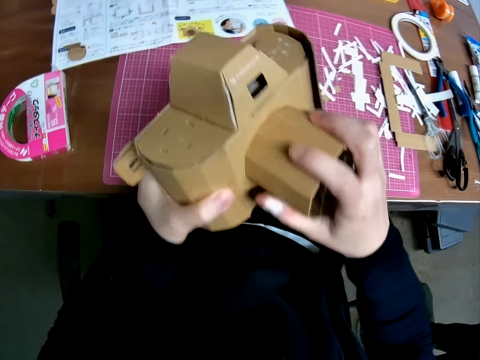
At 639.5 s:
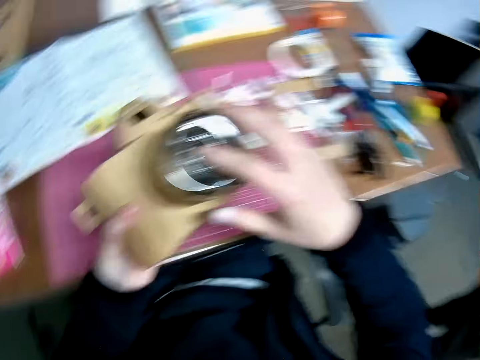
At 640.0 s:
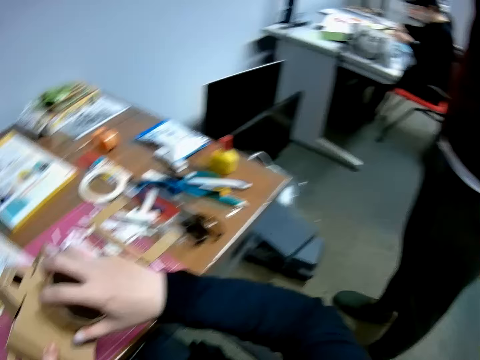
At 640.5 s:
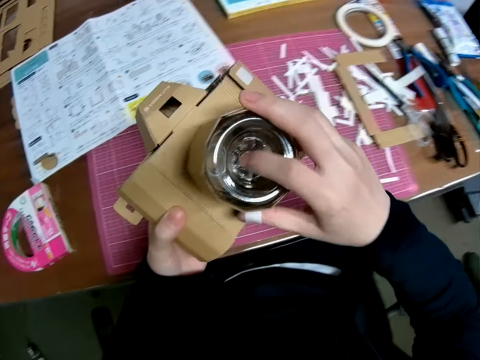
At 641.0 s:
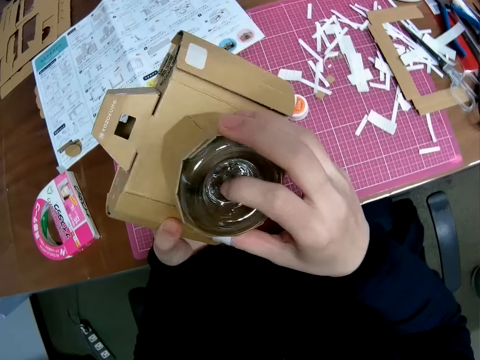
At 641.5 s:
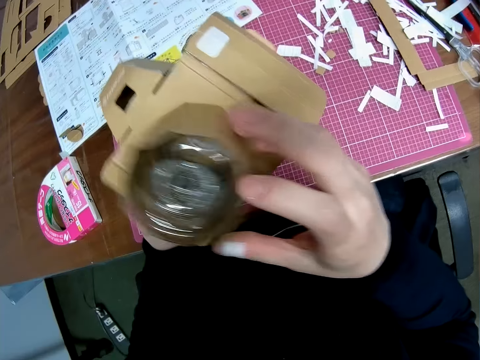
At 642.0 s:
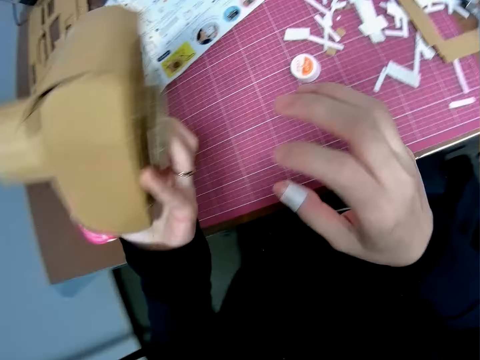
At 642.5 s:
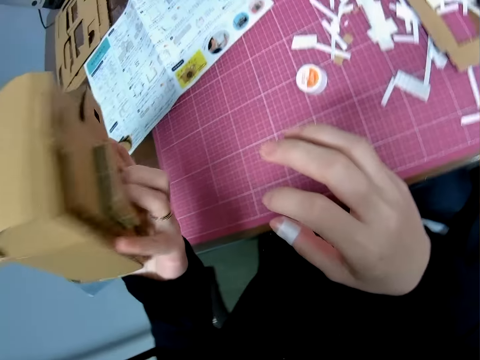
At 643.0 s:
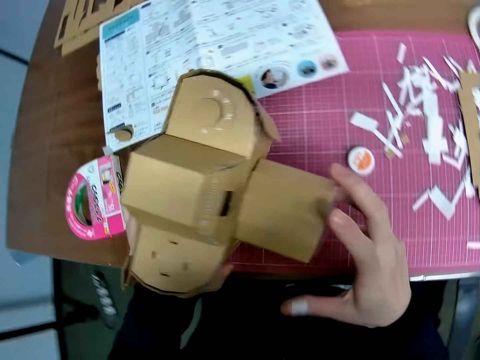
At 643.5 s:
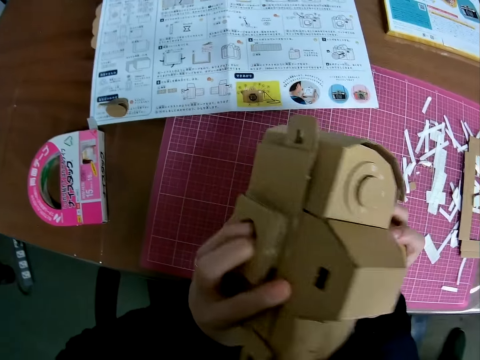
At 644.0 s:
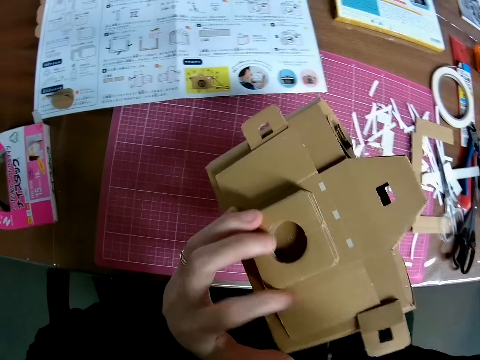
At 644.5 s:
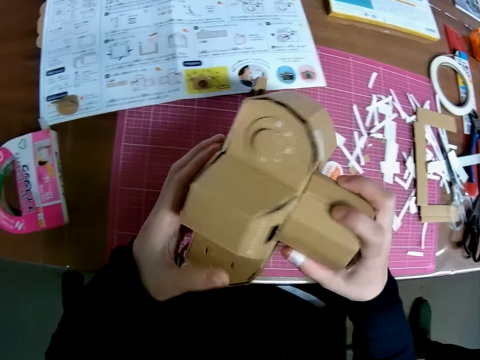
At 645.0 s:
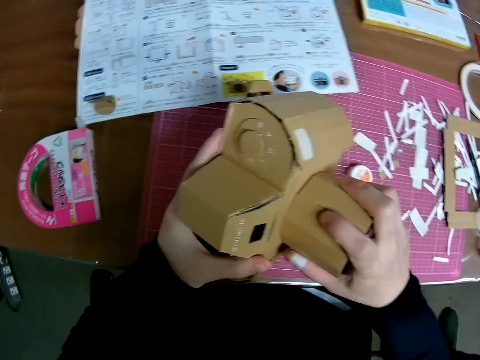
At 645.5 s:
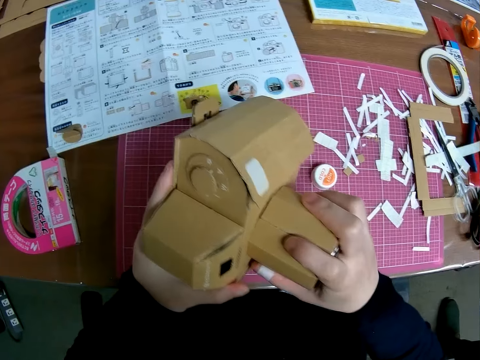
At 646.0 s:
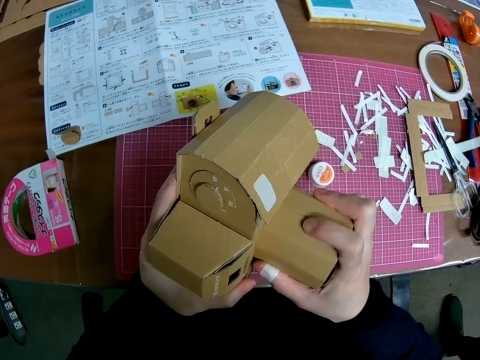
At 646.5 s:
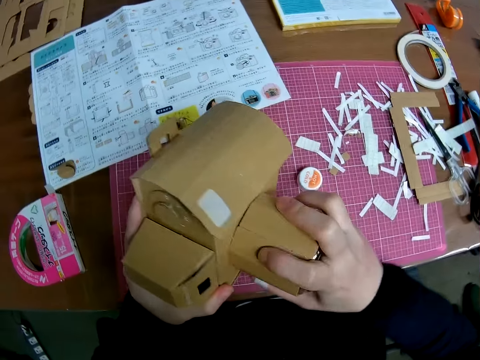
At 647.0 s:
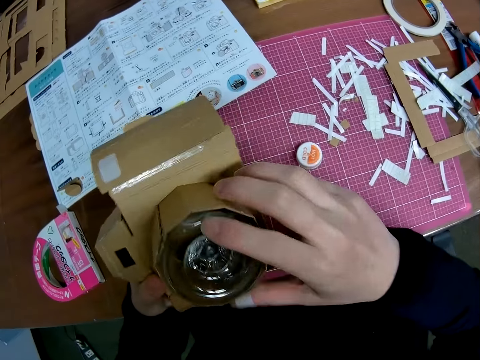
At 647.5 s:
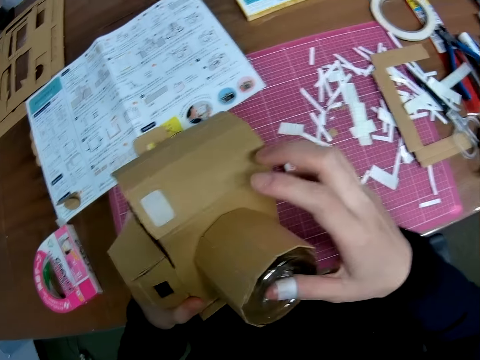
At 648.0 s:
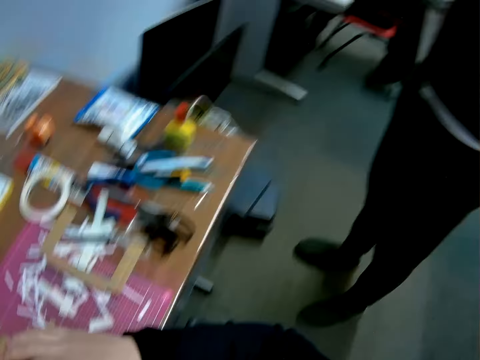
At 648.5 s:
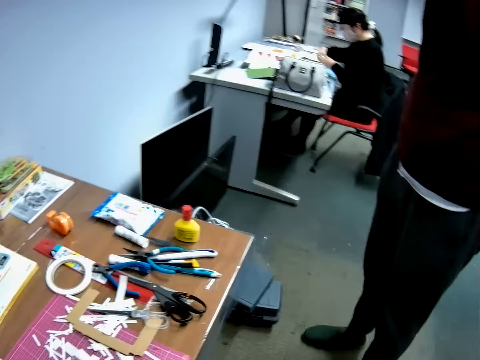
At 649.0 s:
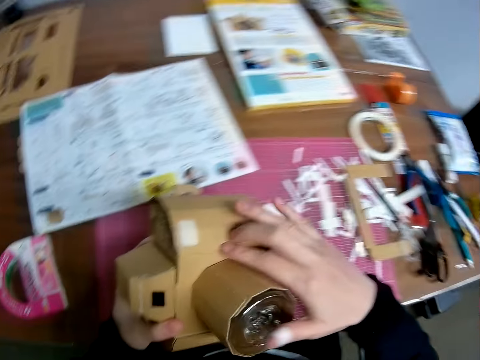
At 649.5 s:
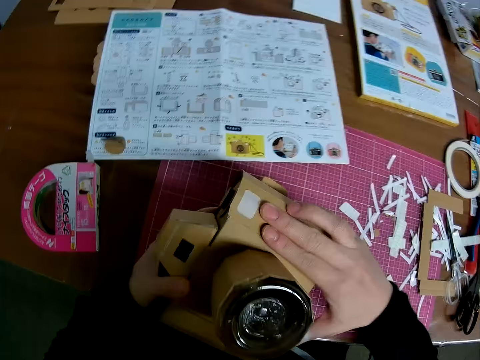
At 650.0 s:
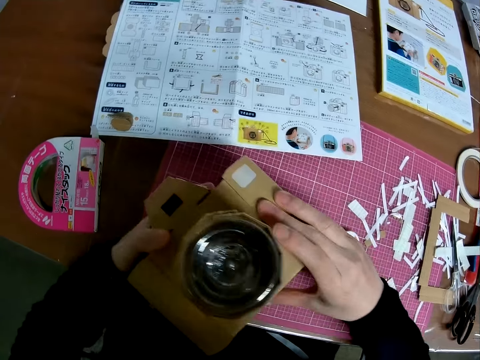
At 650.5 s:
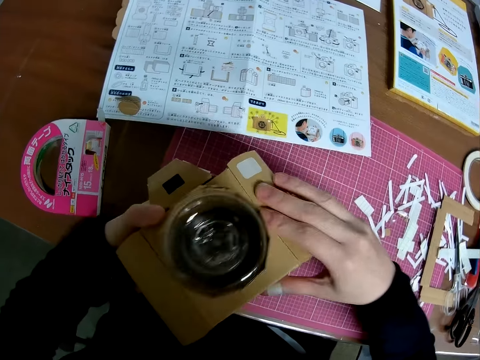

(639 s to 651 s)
The camera wearer continues examining the mechanical model or camera craft with both hands. They look around. They look towards a man briefly. The man sits on a chair. The camera wearer looks at the camera craft.

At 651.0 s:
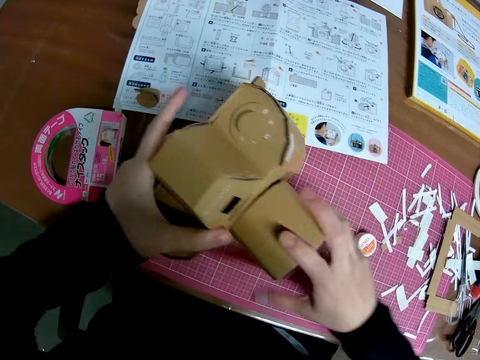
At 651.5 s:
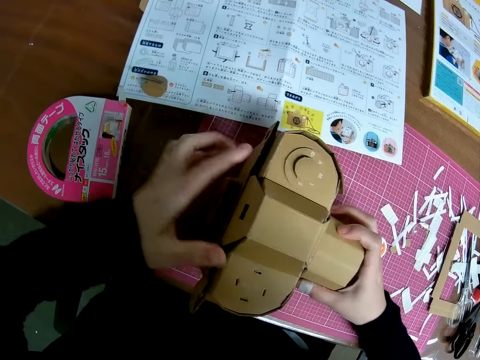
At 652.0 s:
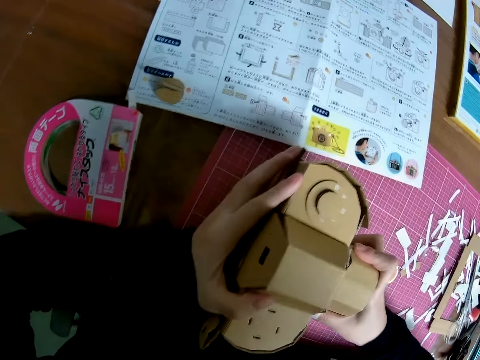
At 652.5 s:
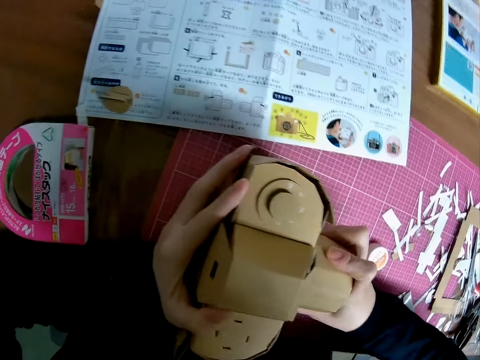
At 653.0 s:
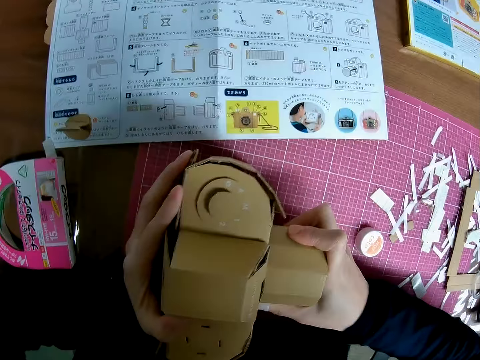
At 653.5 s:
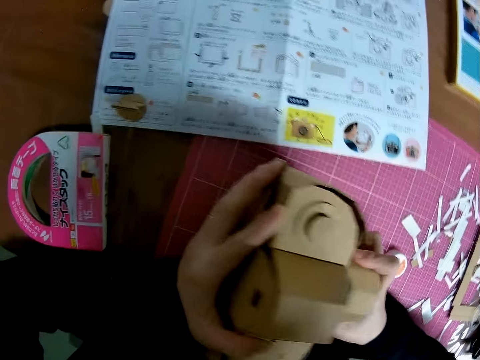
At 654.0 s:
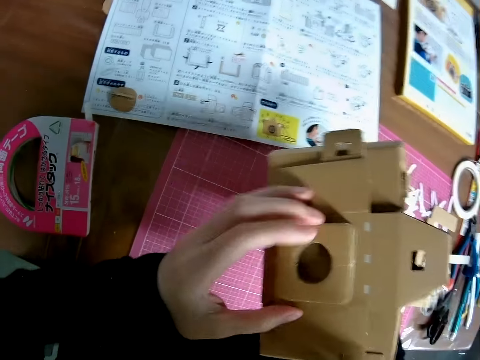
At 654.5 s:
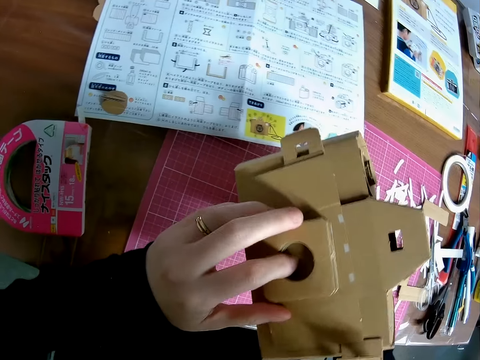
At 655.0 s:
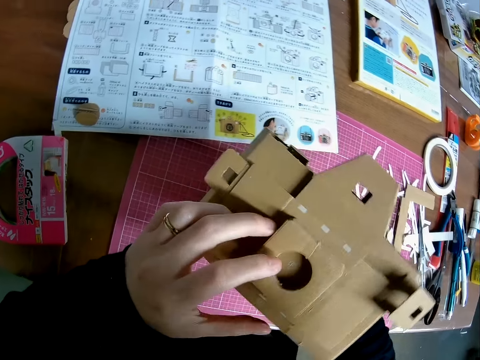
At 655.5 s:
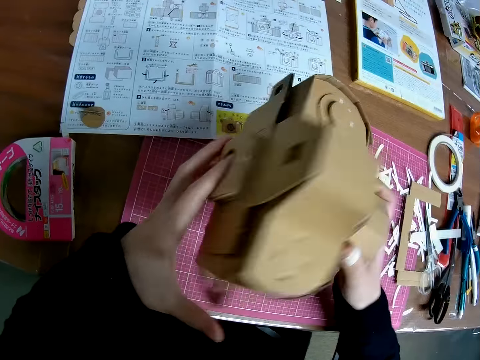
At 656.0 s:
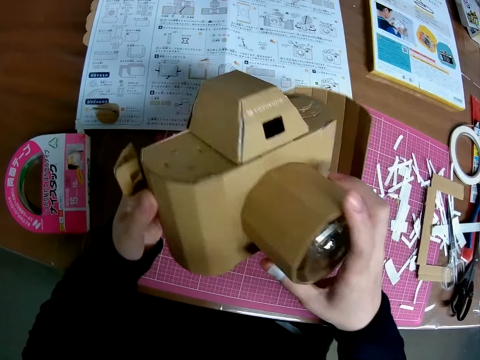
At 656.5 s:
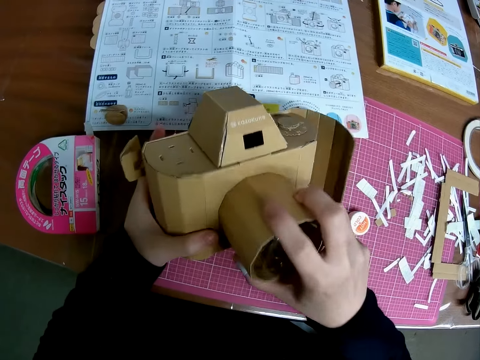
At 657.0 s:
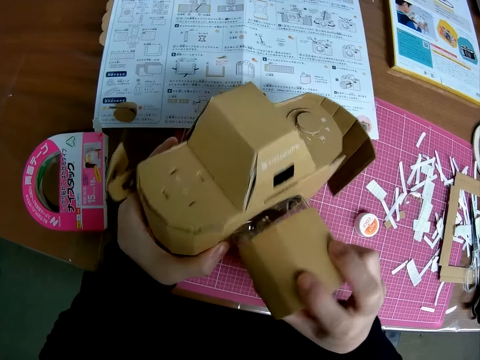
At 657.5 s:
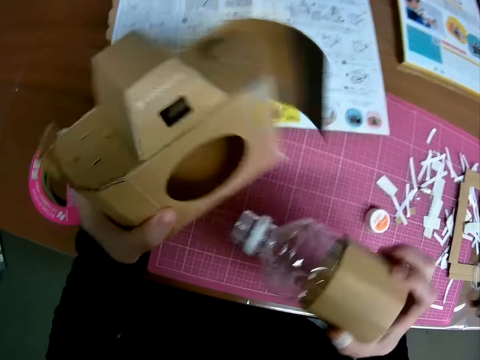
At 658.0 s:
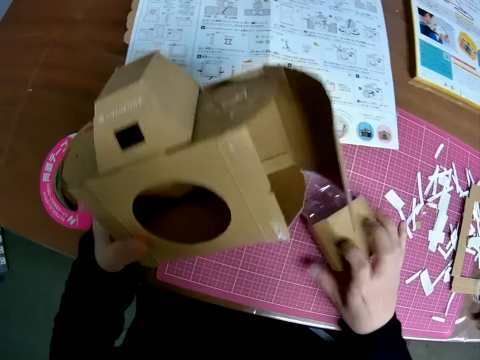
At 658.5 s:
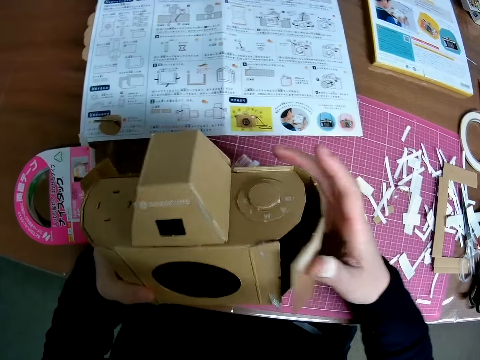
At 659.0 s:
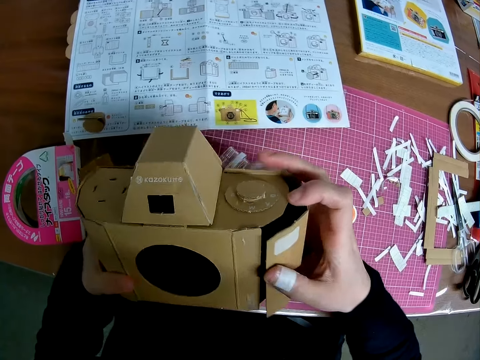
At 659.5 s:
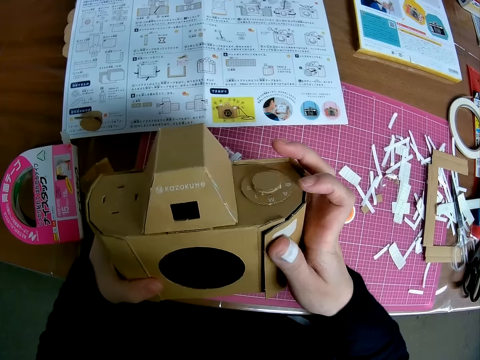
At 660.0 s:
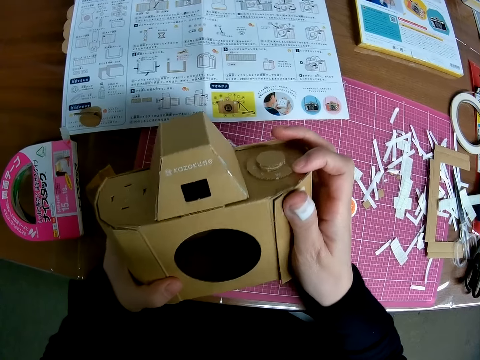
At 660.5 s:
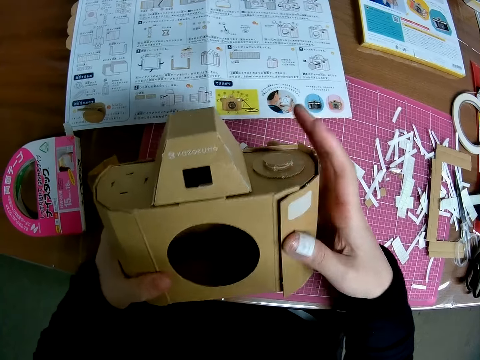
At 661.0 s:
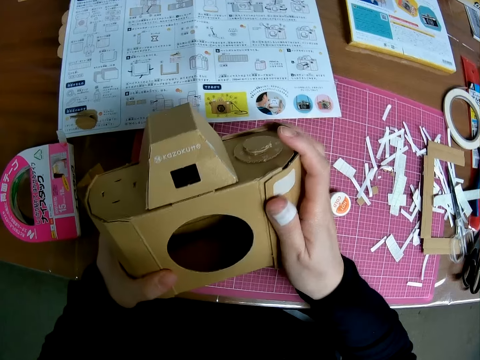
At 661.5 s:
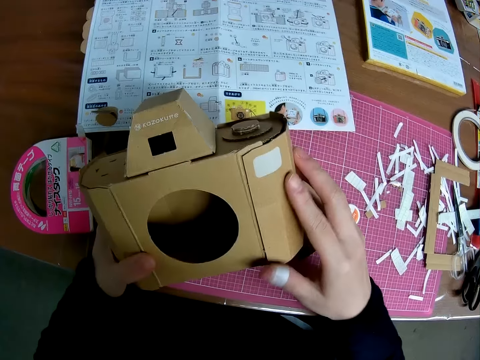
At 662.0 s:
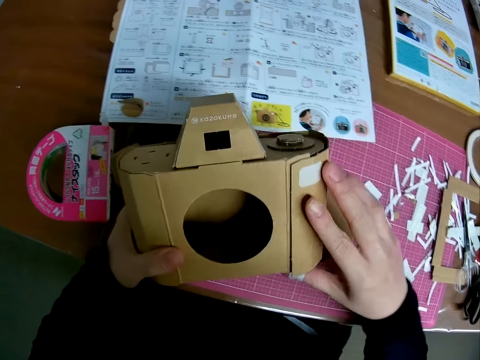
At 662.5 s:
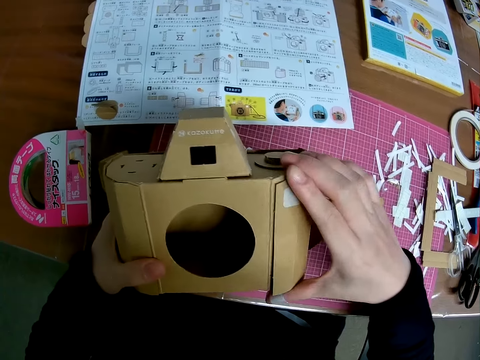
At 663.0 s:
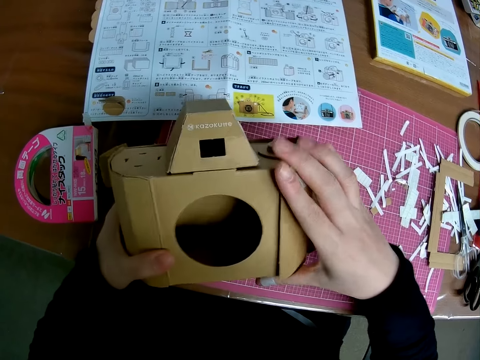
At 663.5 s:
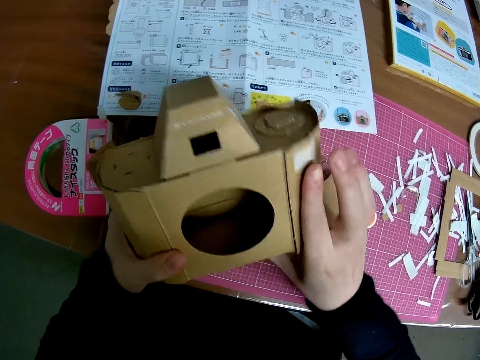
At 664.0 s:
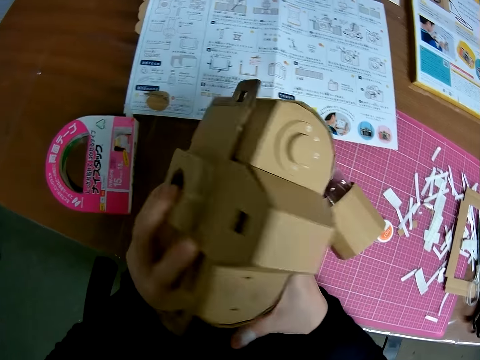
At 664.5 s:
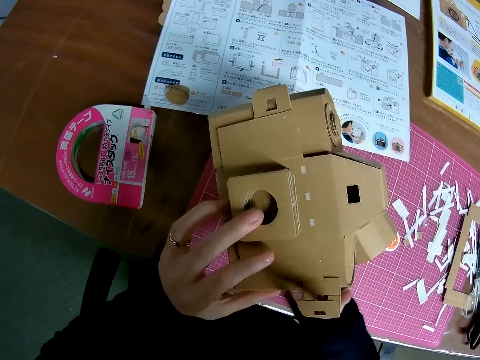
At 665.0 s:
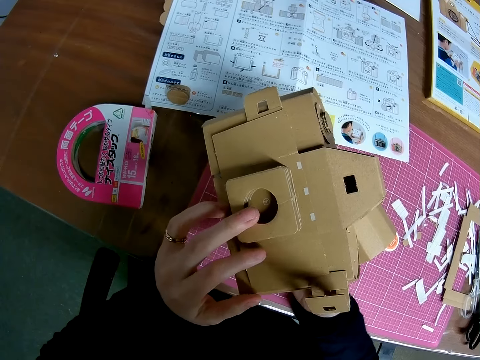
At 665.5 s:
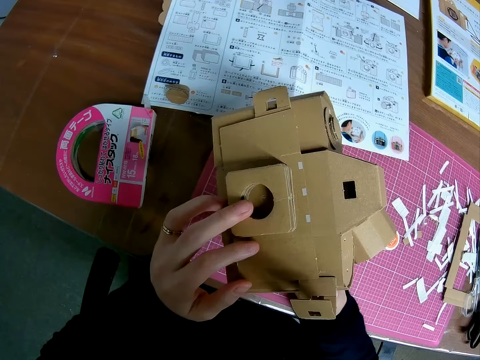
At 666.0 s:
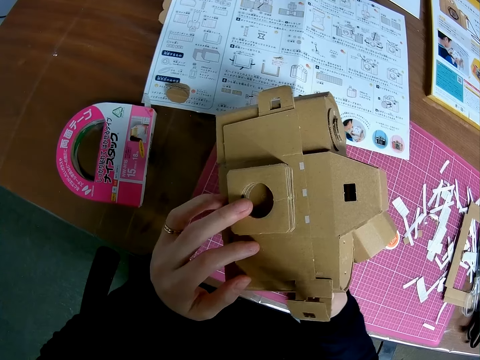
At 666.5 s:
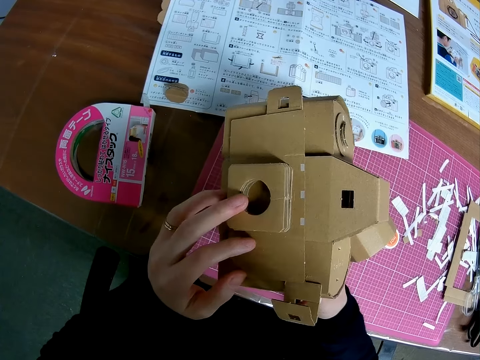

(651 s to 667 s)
The camera wearer places the mechanical model or camera craft on the pink sheet. They set the mechanical model with both hands. They raise the mechanical model from the table. They continue setting the mechanical model with both hands. They remove the plastic from the mechanical model. They drop the plastic bottle on the pink sheet. They continue setting the mechanical model with both hands. They look at the camera craft.
